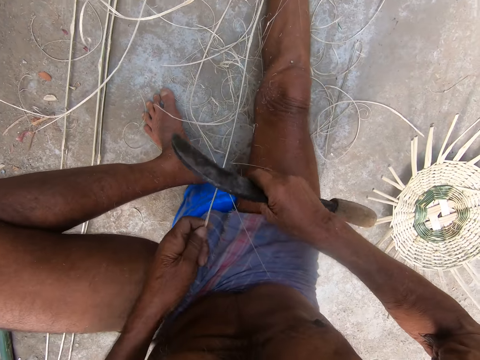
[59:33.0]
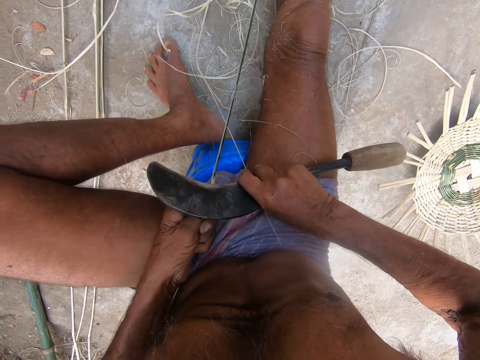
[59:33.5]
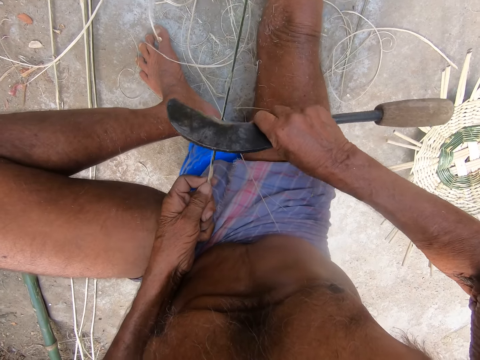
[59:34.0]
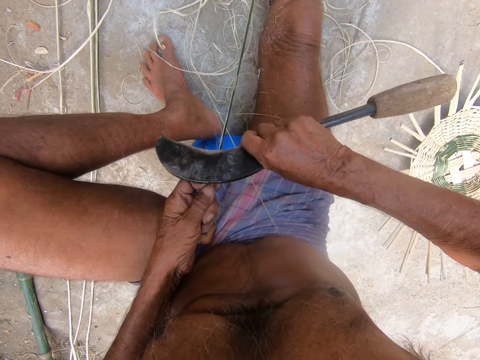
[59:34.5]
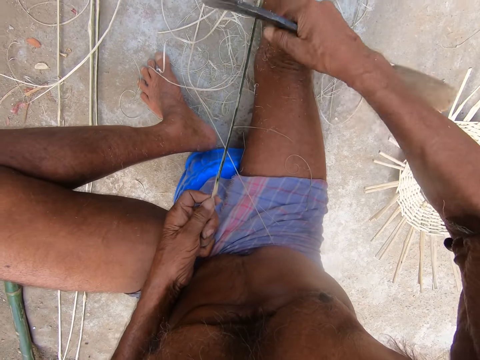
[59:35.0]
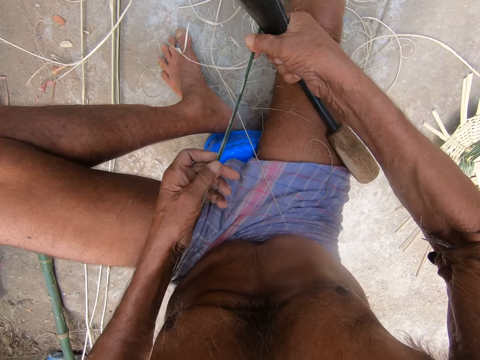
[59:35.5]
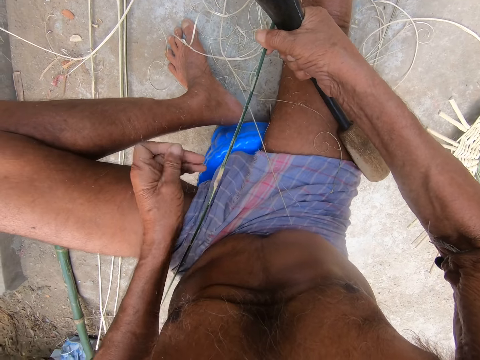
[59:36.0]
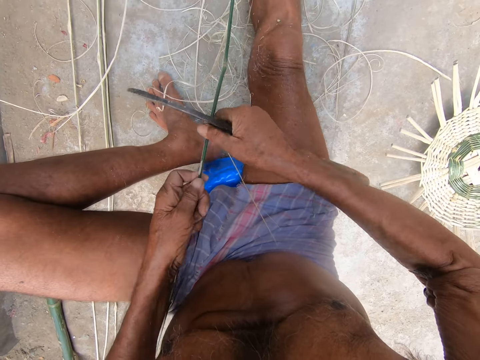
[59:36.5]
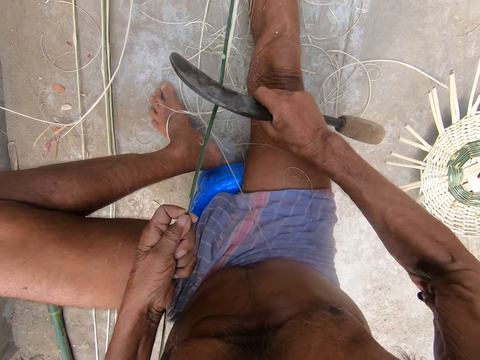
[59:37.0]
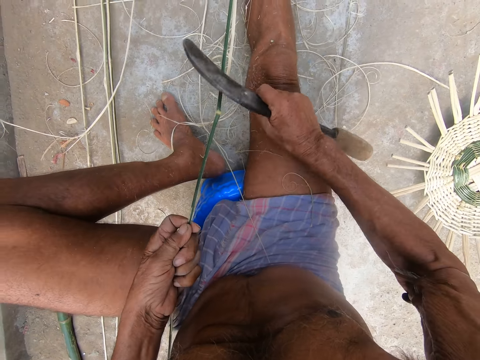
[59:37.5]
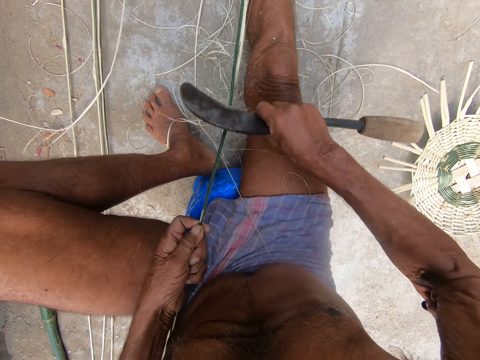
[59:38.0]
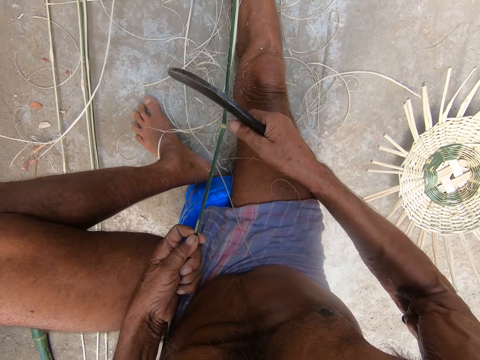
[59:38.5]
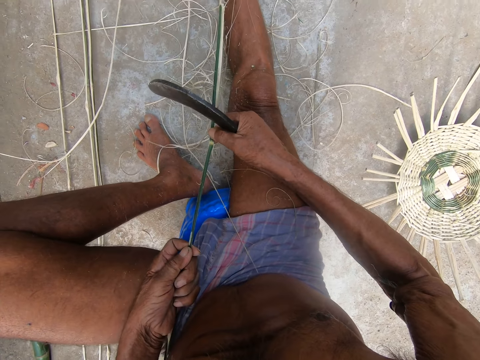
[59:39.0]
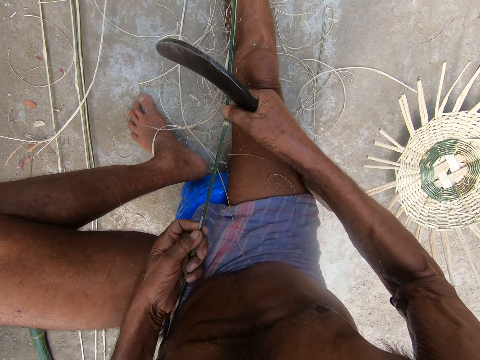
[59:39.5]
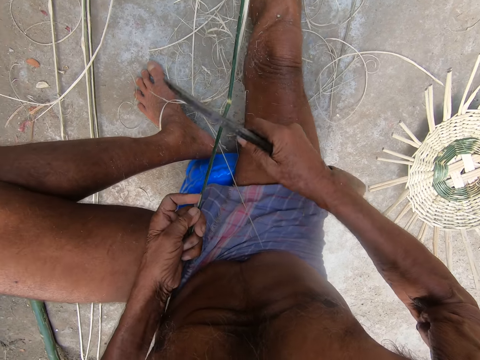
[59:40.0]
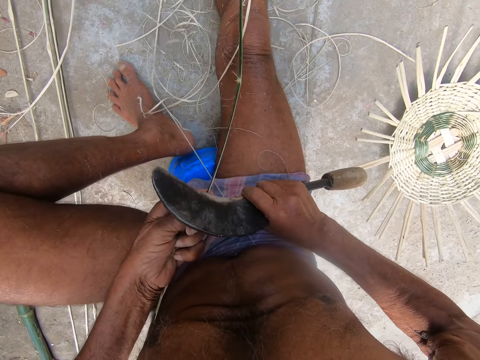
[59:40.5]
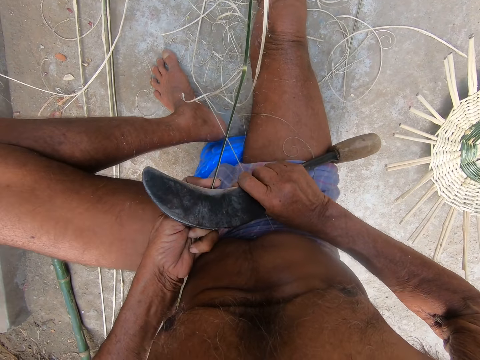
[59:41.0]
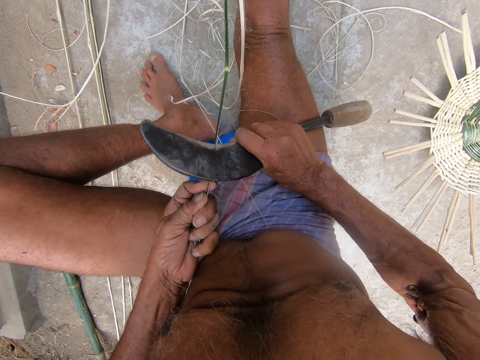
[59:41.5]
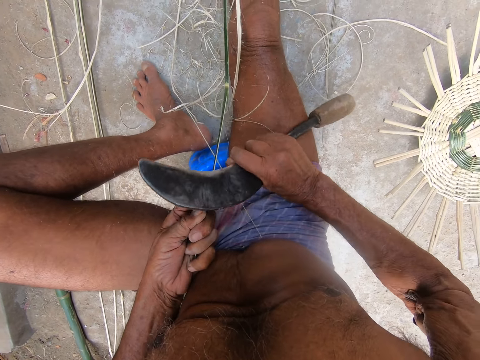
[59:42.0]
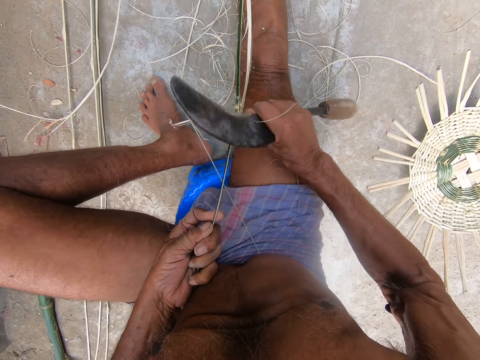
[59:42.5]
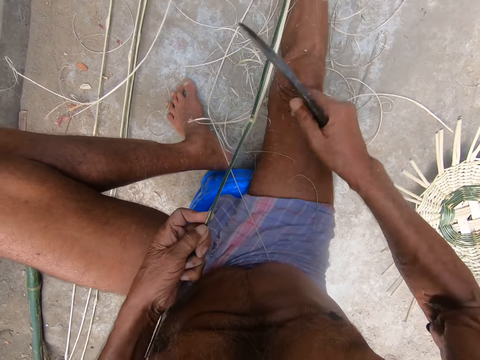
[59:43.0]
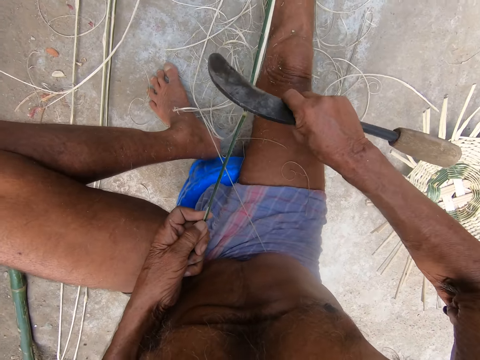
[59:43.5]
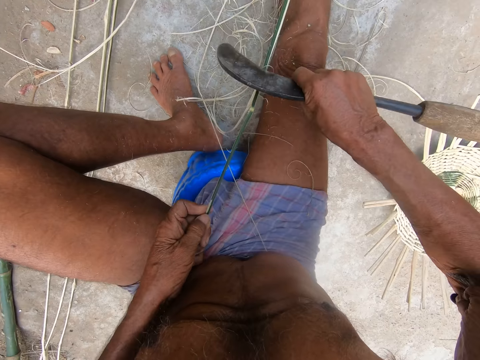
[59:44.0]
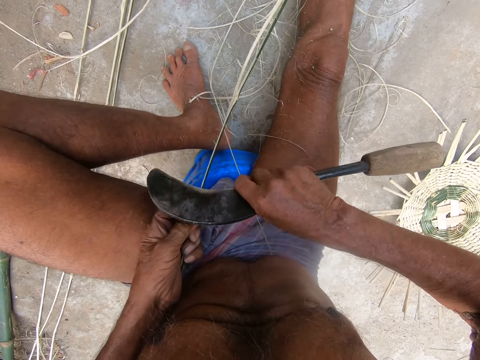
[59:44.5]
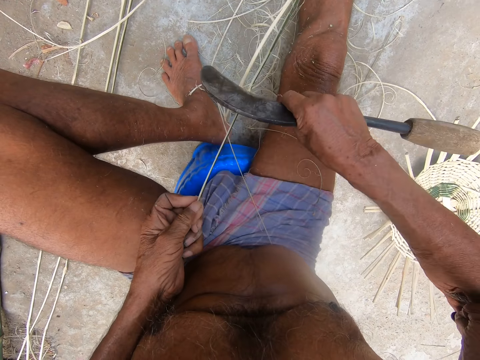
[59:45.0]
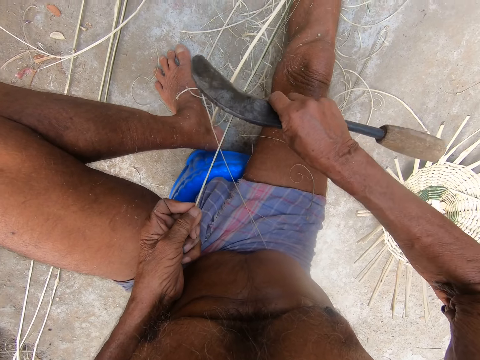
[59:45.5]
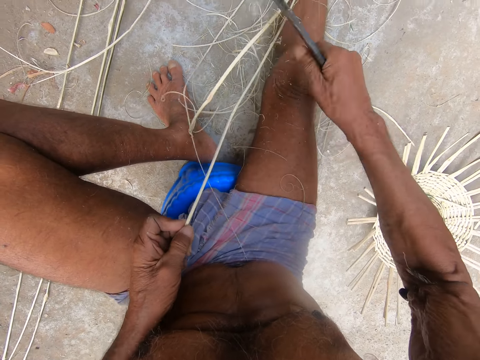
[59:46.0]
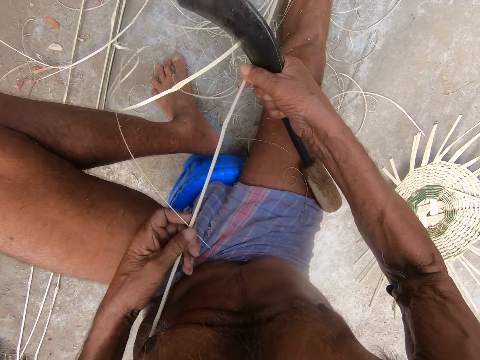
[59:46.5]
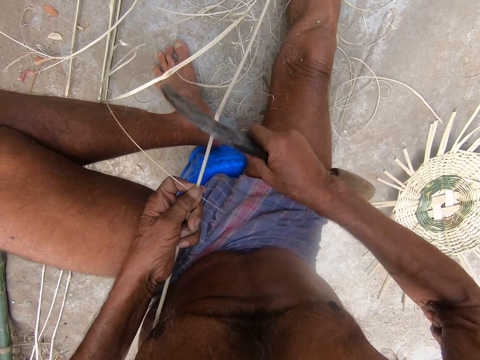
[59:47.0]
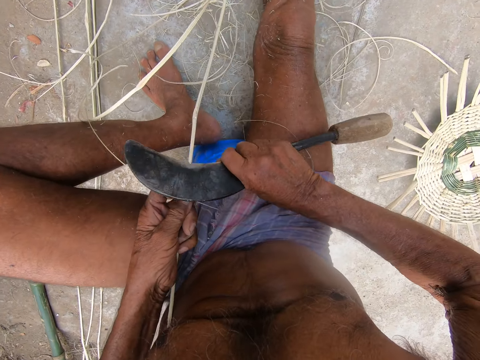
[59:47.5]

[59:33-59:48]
The camera wearer picks some dirt off the bamboo strip with his left hand. He peels the bamboo strip in his left hand with the sickle in his right hand. He adjusts the bamboo strip with his hands. He peels the bamboo strip in his left hand with the sickle in his right hand.

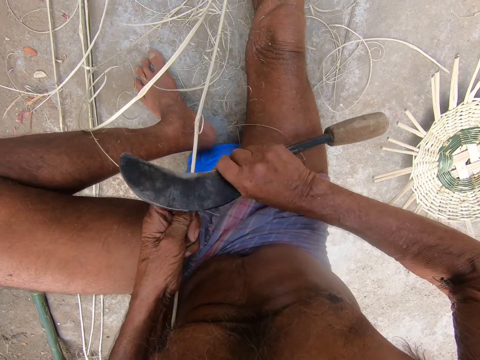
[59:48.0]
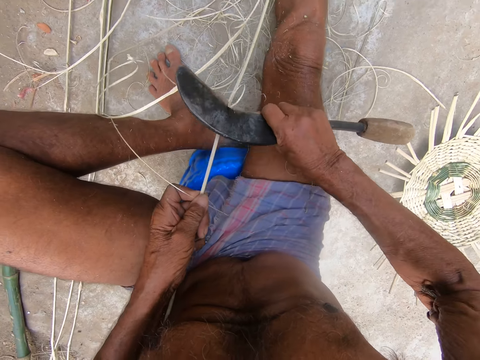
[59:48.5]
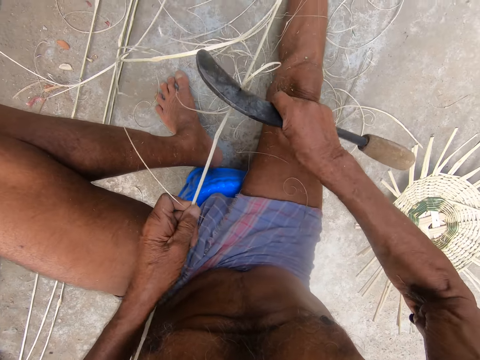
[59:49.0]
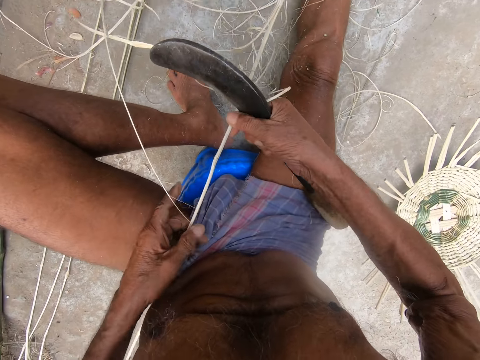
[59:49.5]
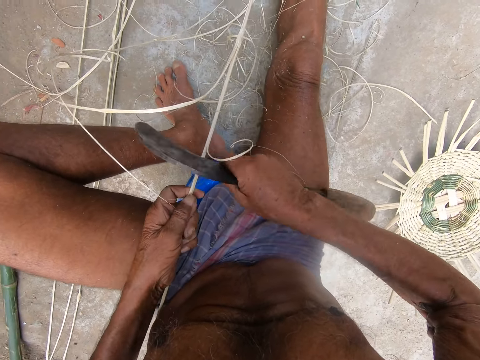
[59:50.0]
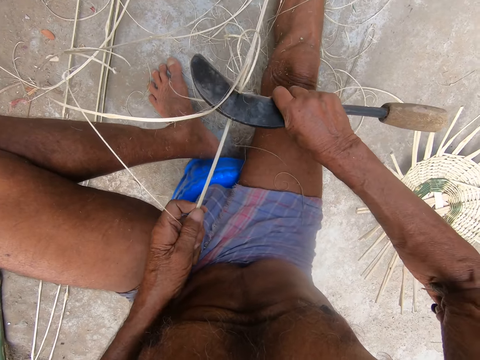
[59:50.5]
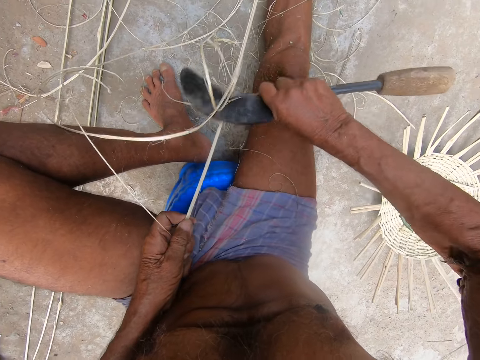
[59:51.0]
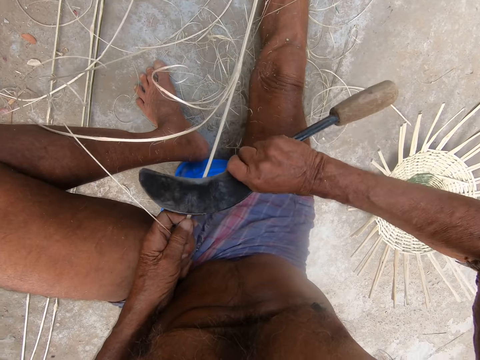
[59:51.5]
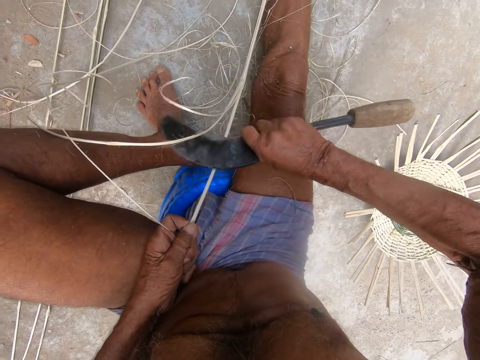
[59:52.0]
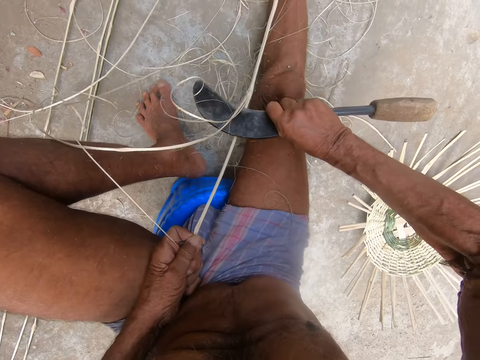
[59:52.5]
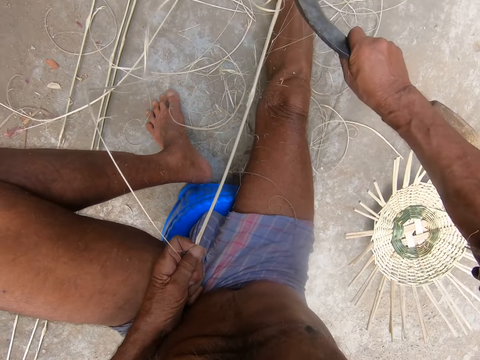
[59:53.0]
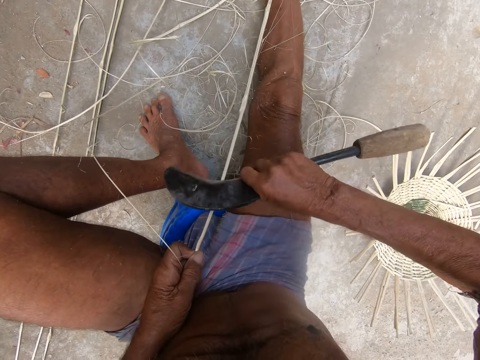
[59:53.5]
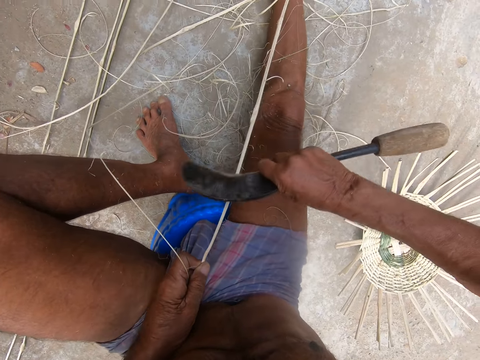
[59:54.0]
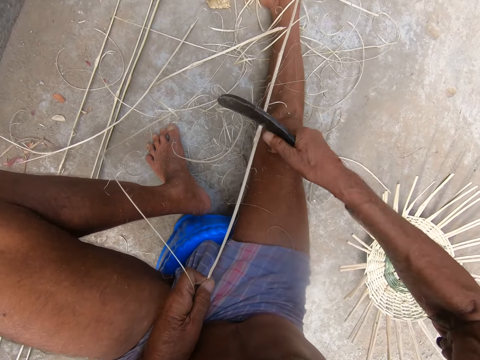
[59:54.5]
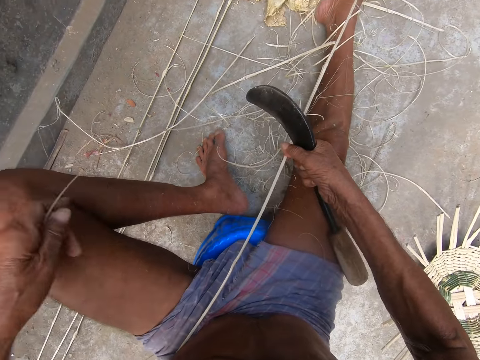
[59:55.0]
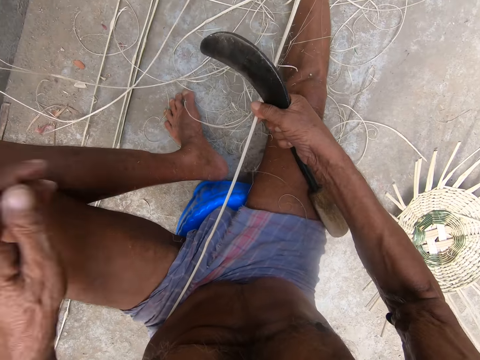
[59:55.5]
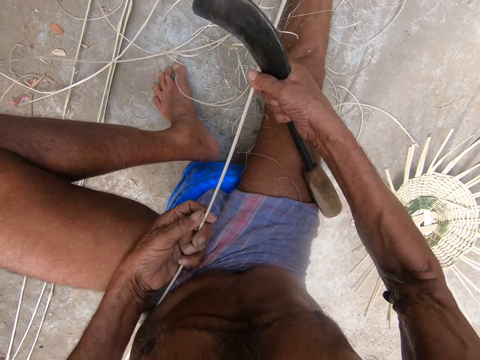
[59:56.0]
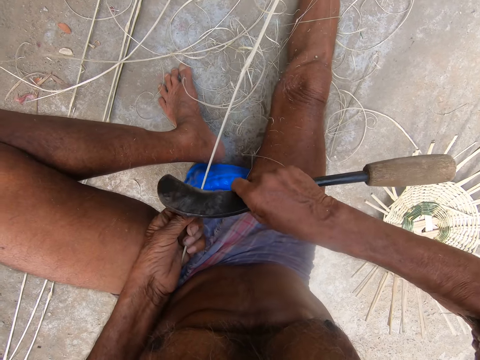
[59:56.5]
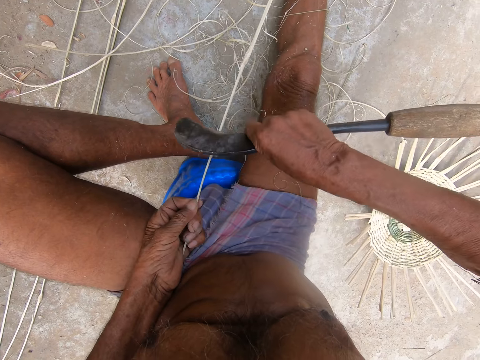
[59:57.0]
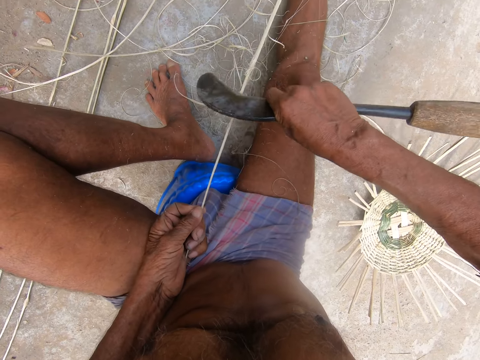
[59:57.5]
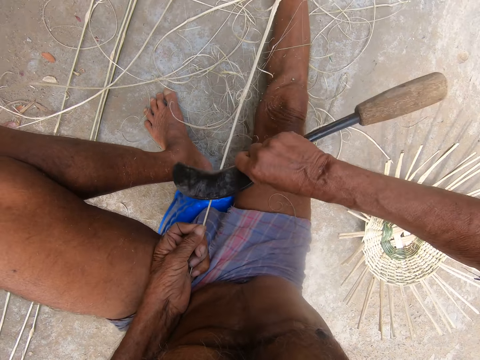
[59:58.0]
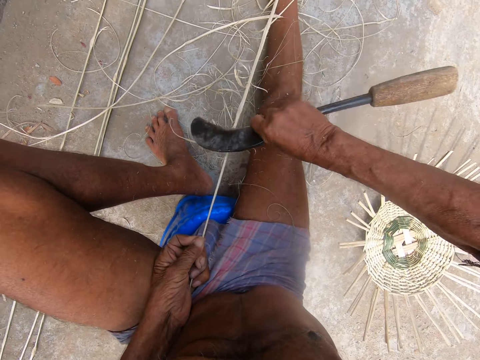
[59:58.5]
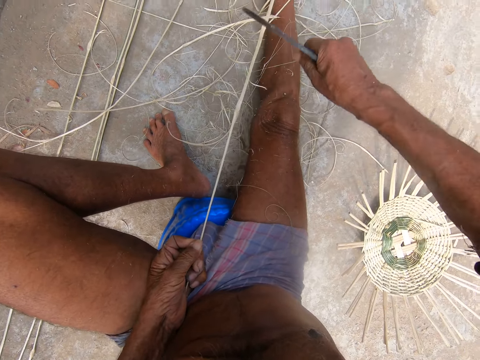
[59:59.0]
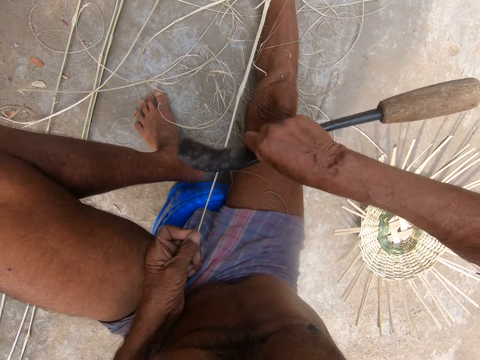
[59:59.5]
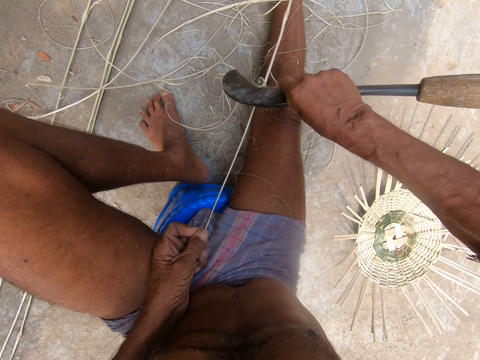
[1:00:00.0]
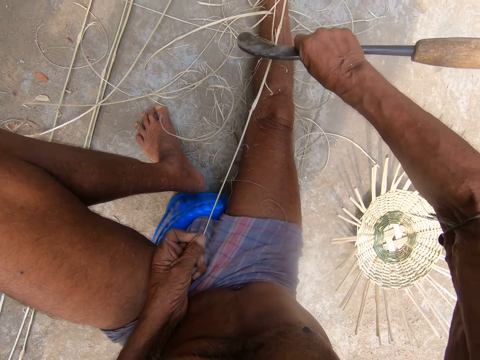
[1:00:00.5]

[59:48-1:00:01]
The camera wearer drops a strand of the peeled bamboo strip on the ground with his left hand. He peels the bamboo strip in his left hand with the sickle in his right hand.
